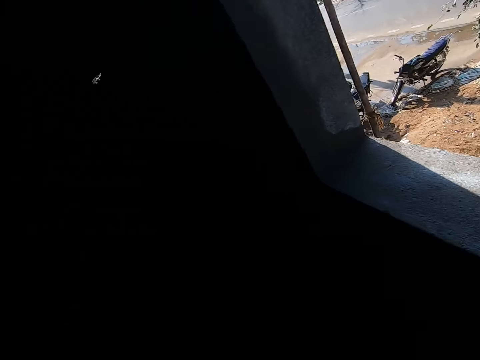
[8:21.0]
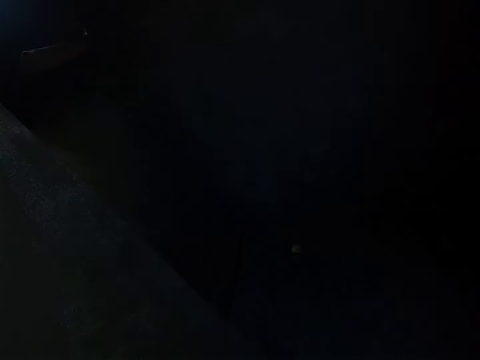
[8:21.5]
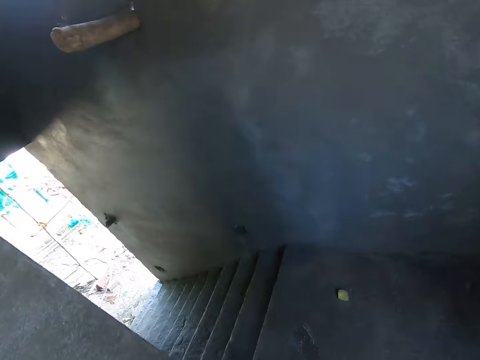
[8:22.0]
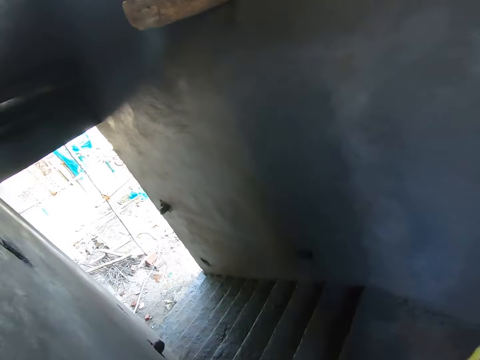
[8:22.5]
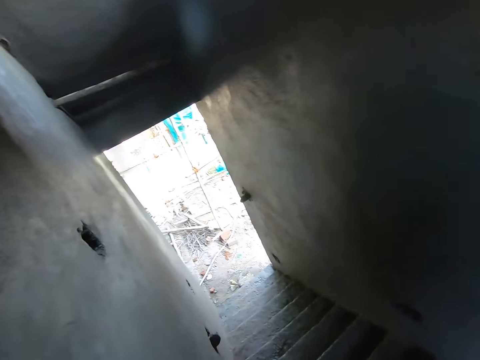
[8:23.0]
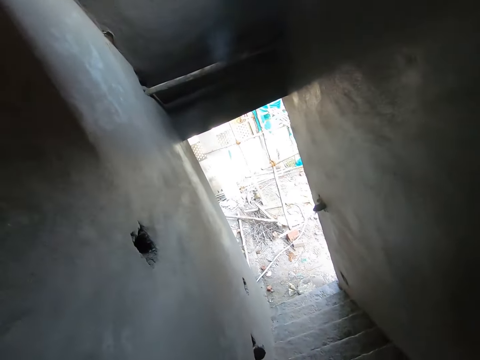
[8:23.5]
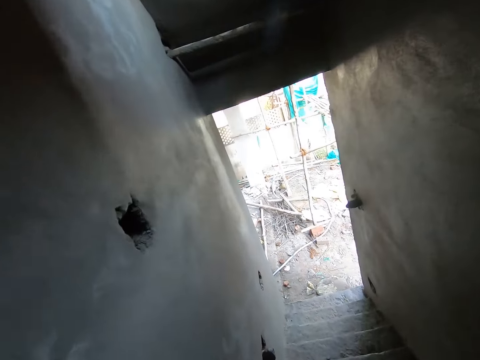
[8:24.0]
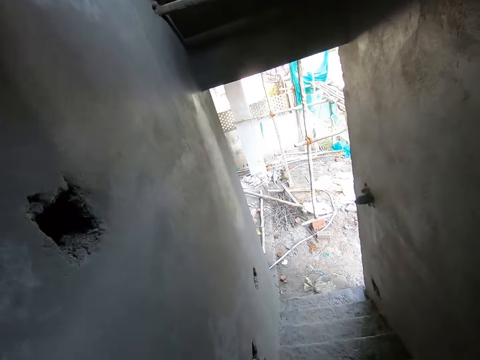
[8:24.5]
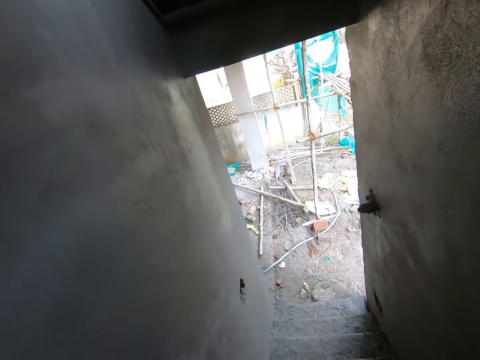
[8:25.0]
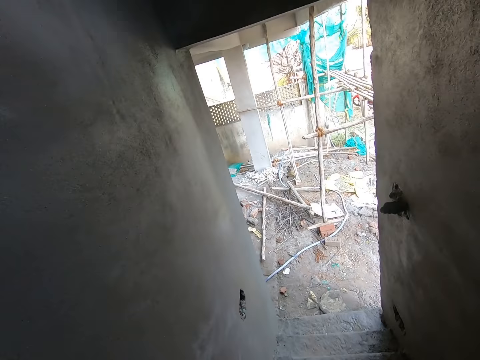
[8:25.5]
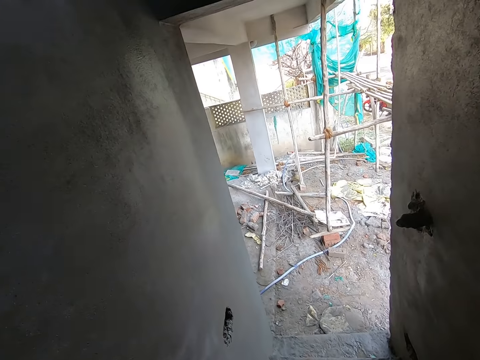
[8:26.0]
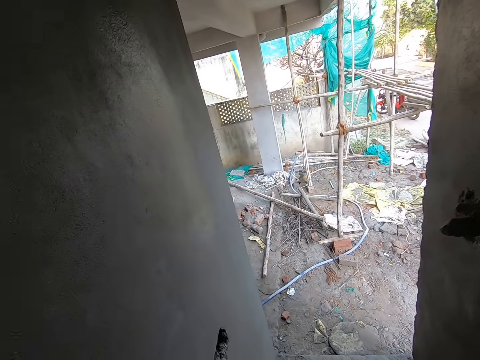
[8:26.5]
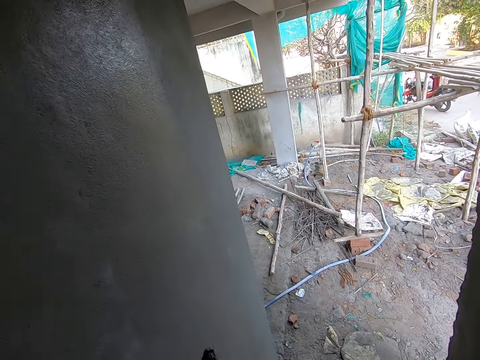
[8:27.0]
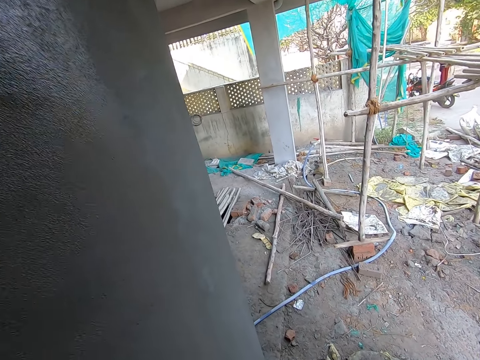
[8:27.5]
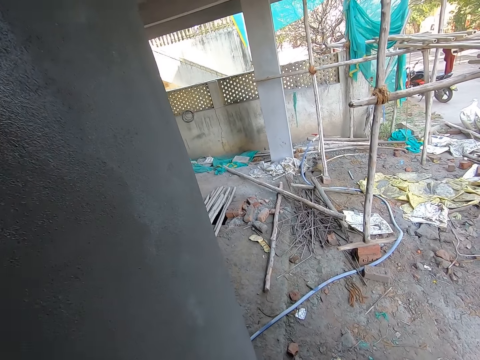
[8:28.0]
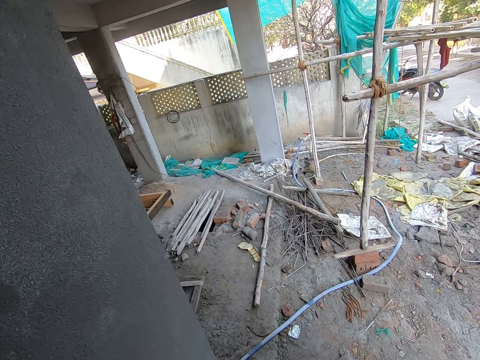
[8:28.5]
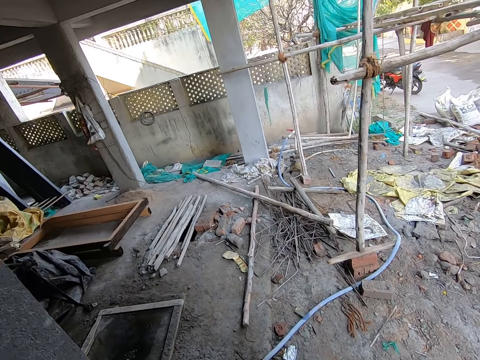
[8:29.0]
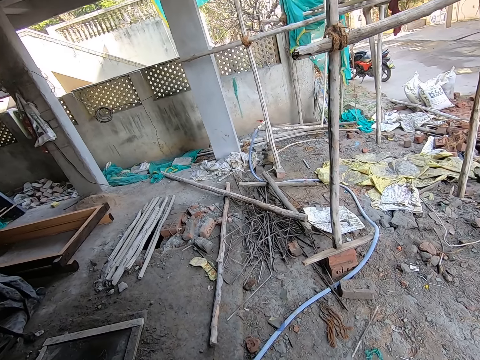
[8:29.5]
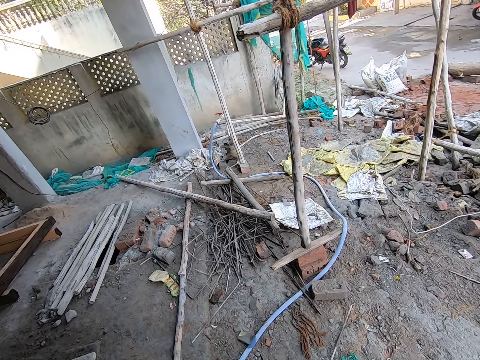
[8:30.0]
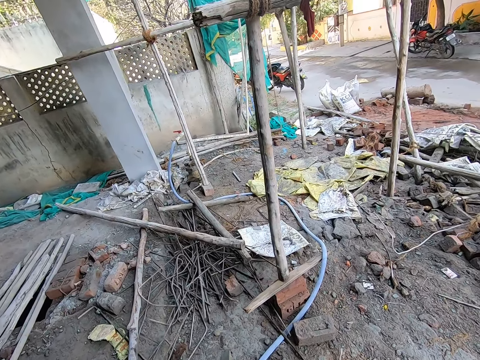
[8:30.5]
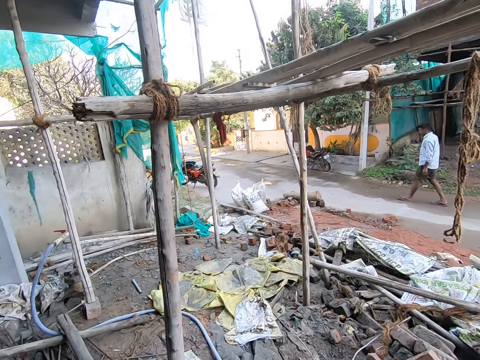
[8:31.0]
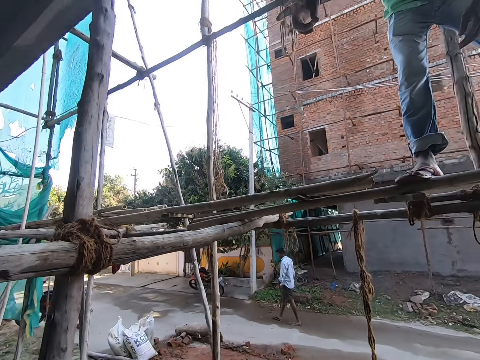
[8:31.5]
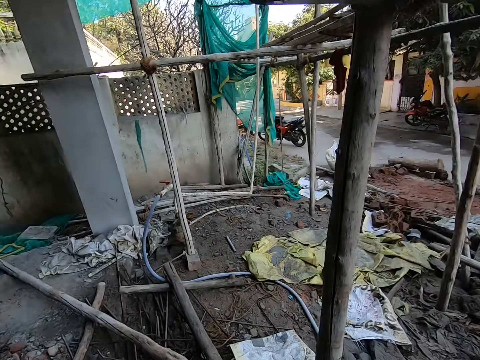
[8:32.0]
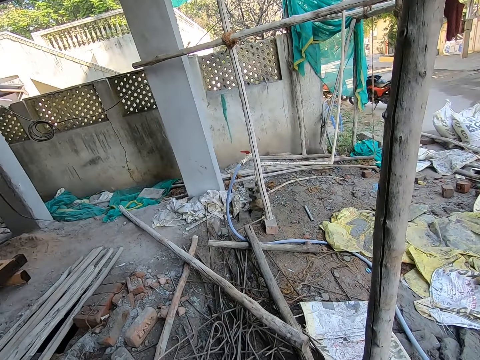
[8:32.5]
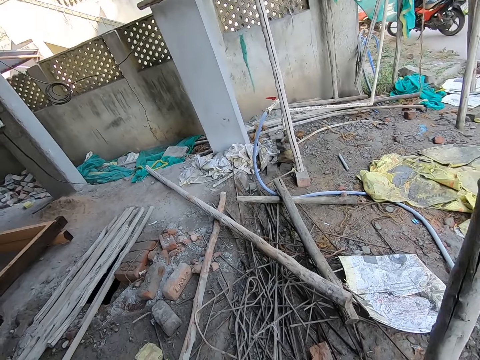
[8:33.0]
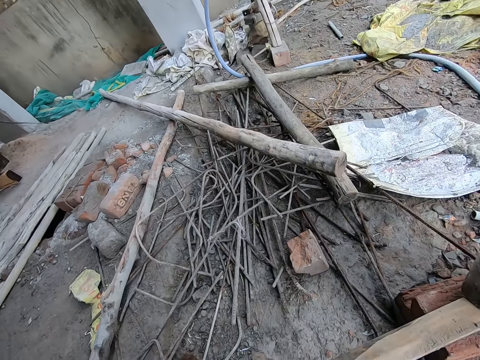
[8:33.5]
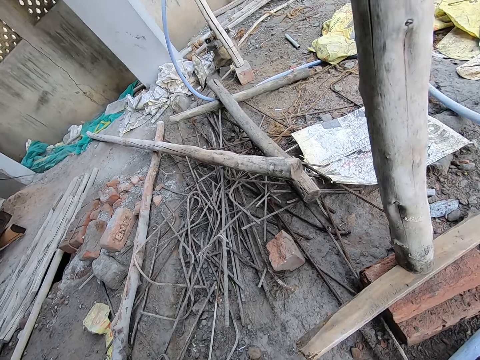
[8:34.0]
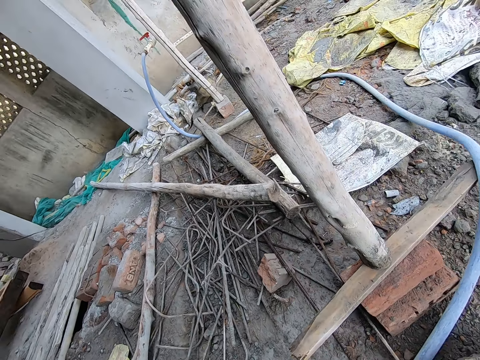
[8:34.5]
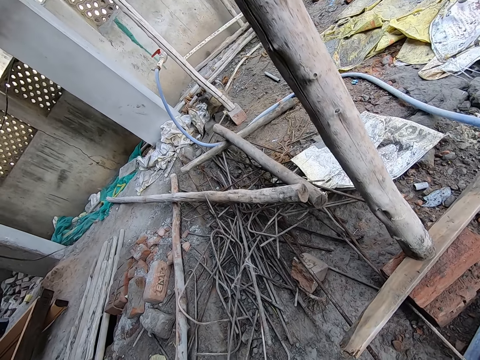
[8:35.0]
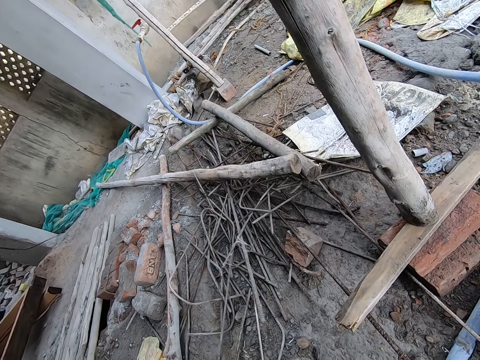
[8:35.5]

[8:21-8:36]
The camera wearer walks. They walk down the stairs. They look around.

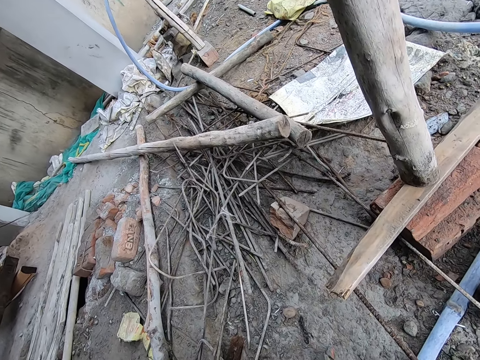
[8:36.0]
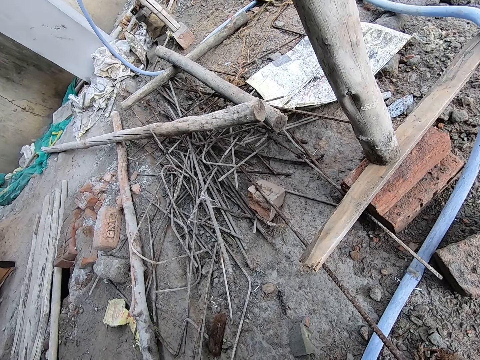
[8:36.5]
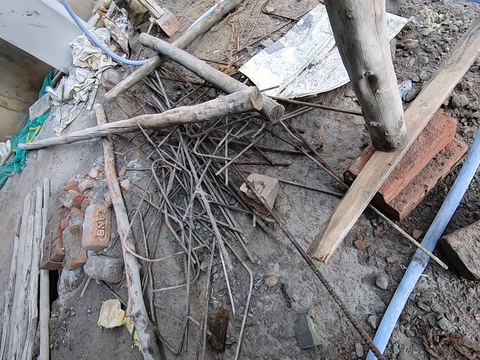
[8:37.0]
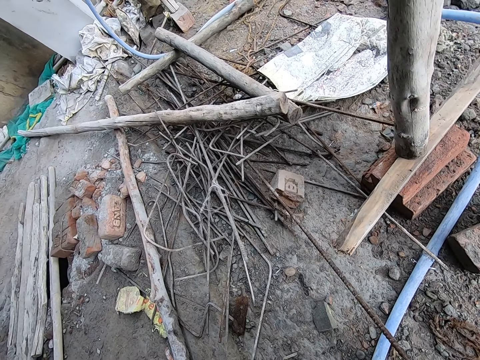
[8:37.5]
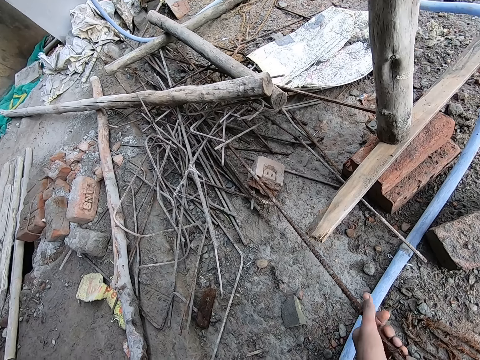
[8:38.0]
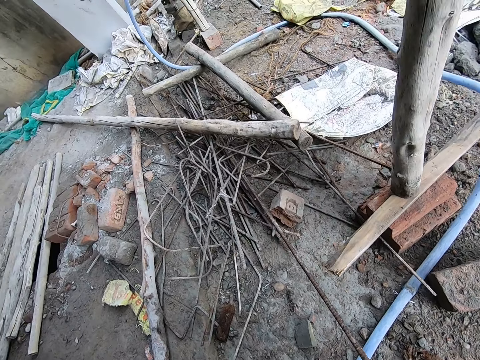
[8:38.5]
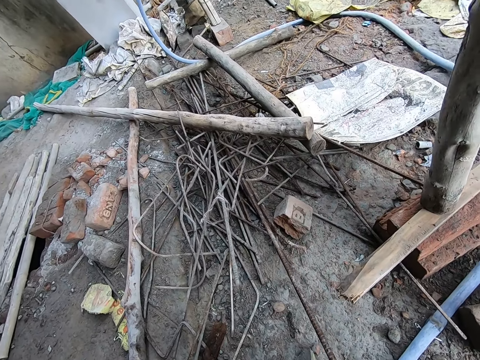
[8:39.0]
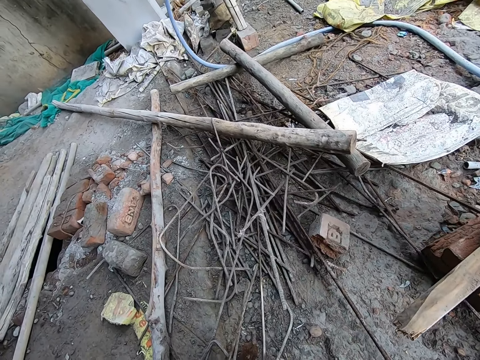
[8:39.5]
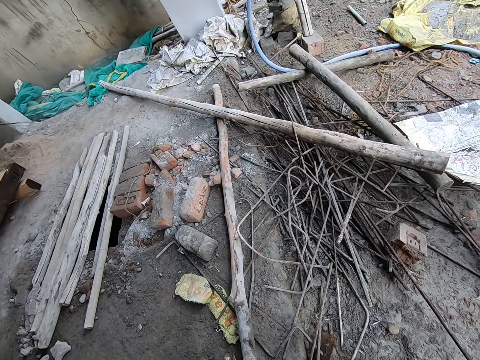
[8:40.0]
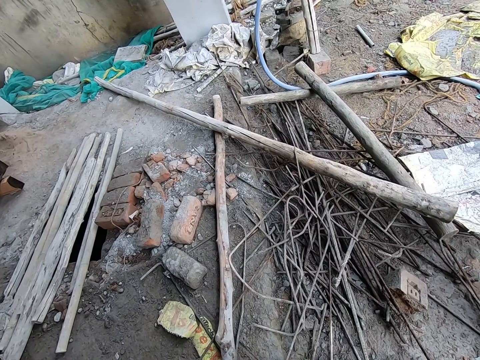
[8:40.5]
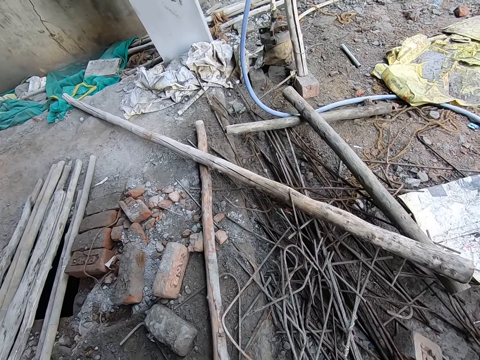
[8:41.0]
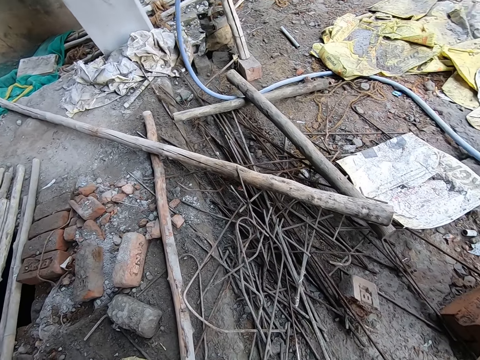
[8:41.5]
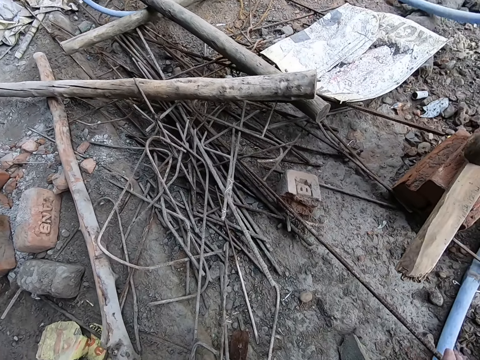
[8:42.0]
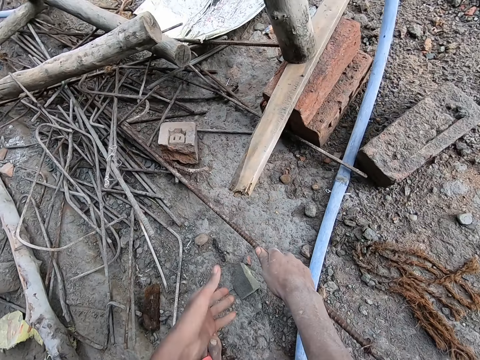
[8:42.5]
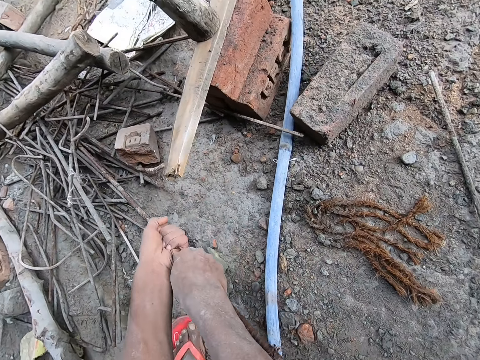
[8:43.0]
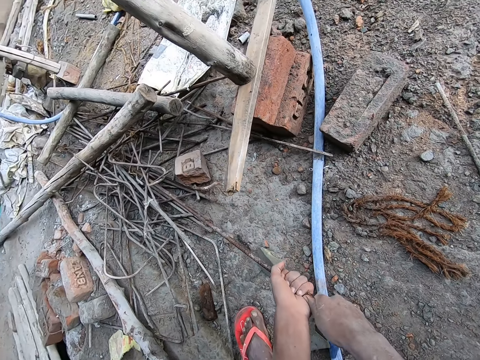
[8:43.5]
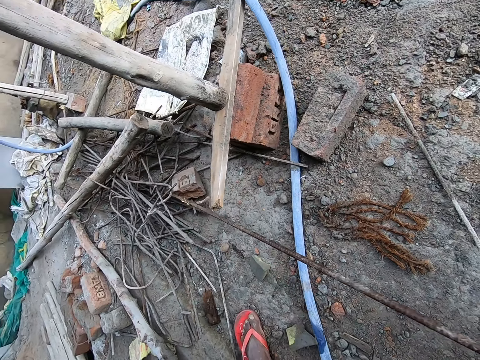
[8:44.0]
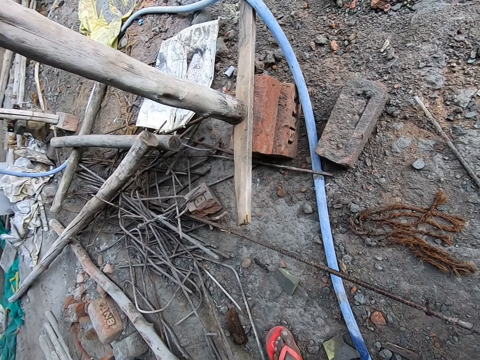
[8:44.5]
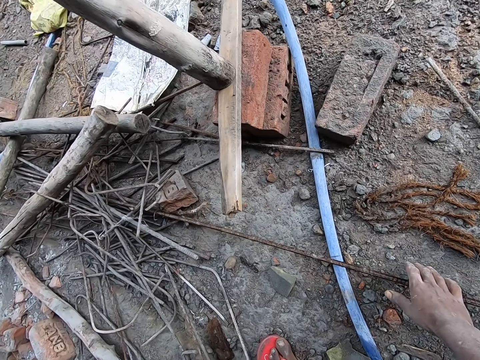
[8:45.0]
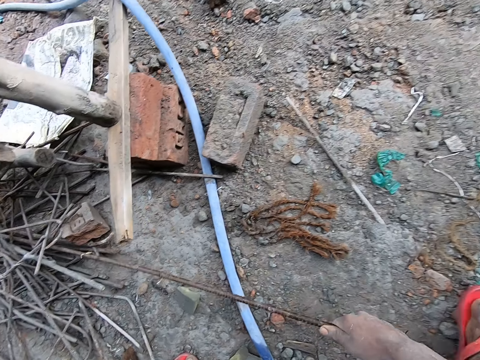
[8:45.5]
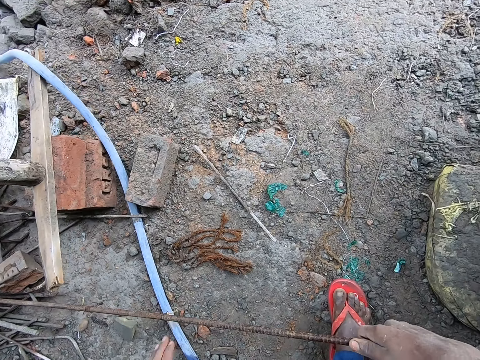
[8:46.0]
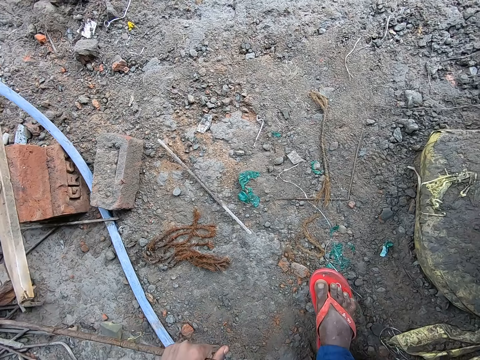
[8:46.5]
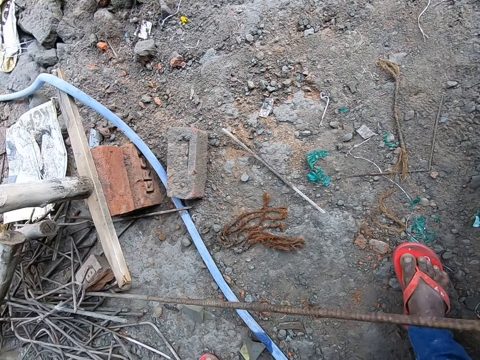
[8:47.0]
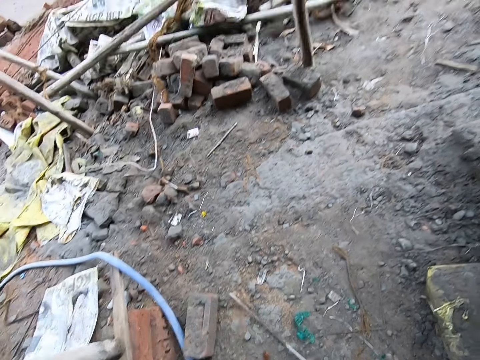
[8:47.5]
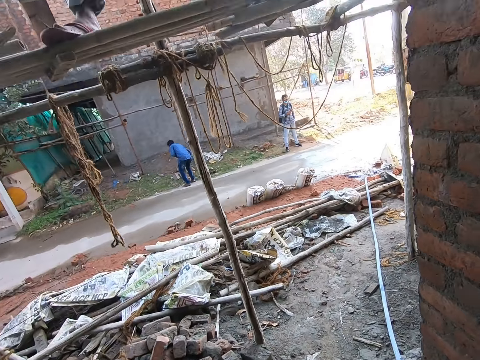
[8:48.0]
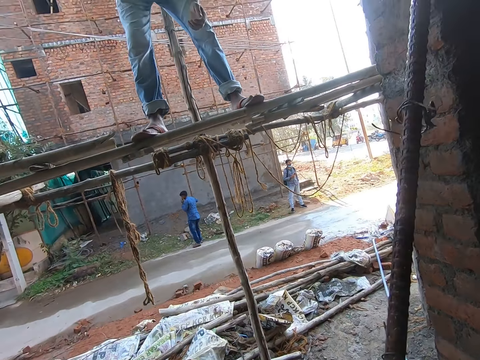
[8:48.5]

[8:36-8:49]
The camera wearer picks up a rod. They pull the iron rod on the floor with both hands. A man converses with the camera wearer. The camera wearer drops the rod. They speak. They pull the rod.
